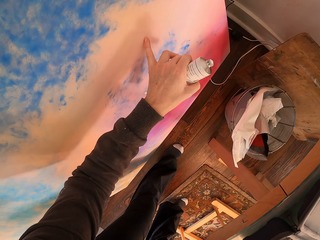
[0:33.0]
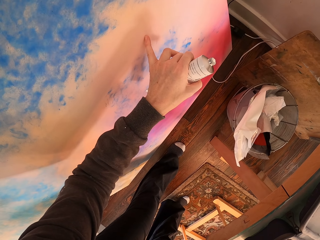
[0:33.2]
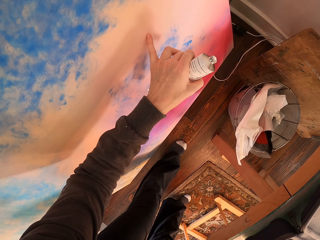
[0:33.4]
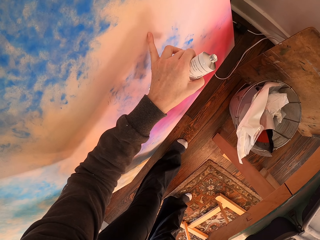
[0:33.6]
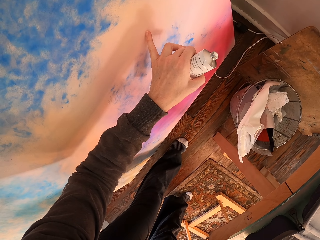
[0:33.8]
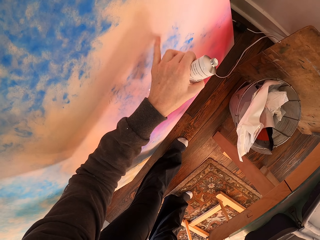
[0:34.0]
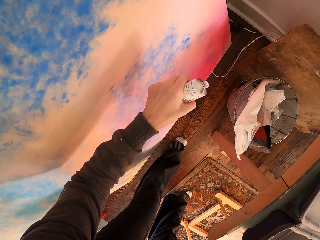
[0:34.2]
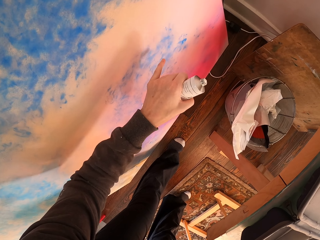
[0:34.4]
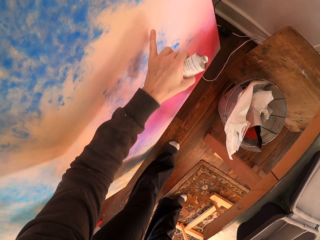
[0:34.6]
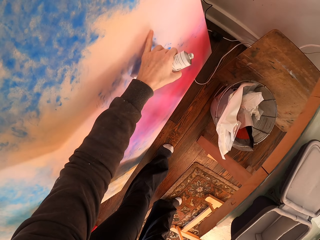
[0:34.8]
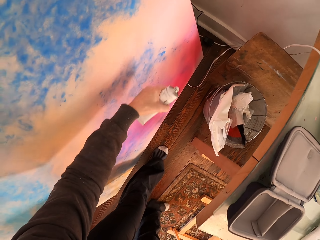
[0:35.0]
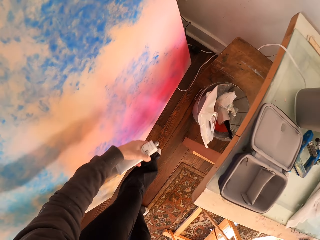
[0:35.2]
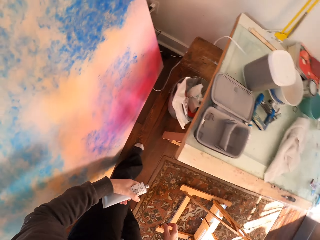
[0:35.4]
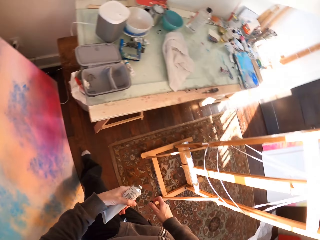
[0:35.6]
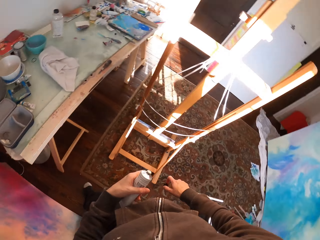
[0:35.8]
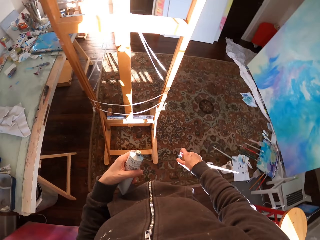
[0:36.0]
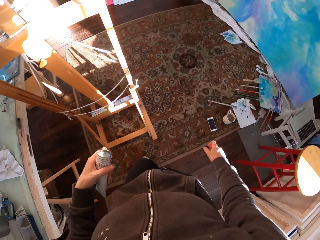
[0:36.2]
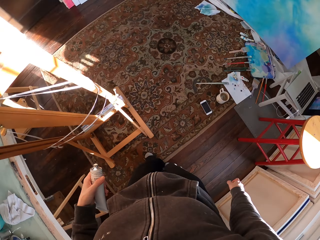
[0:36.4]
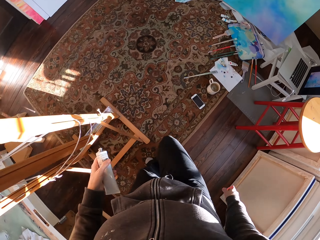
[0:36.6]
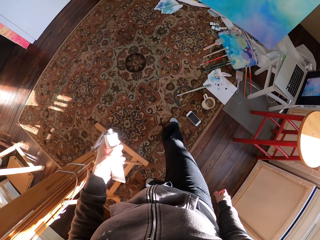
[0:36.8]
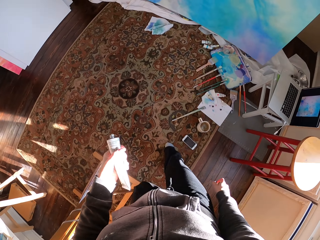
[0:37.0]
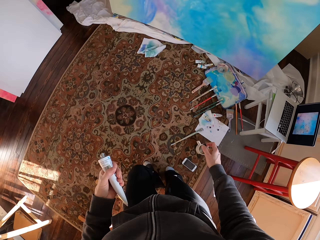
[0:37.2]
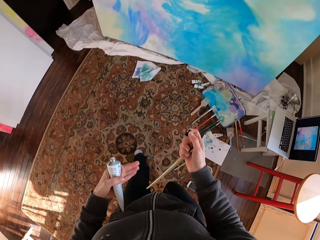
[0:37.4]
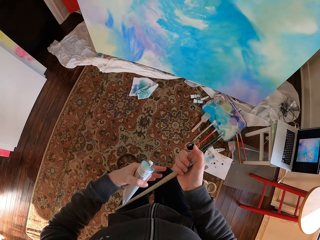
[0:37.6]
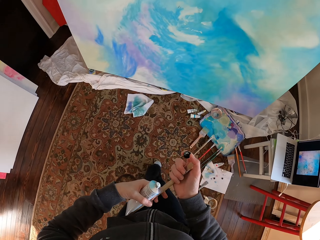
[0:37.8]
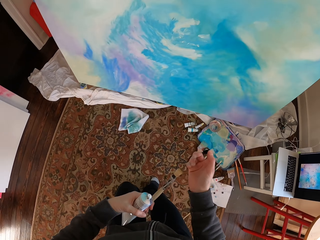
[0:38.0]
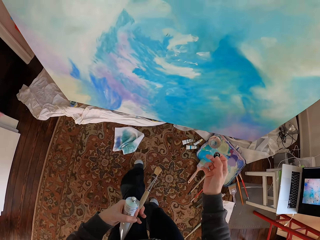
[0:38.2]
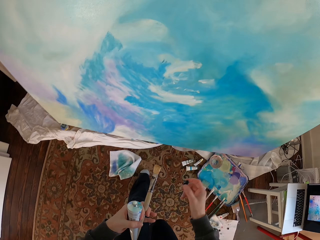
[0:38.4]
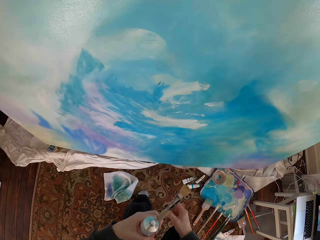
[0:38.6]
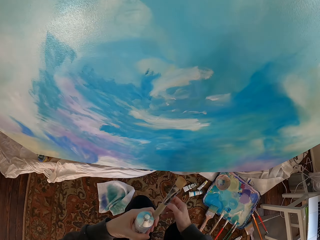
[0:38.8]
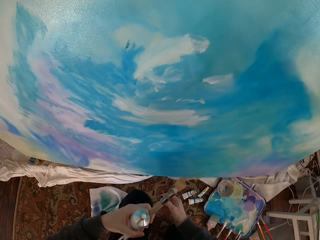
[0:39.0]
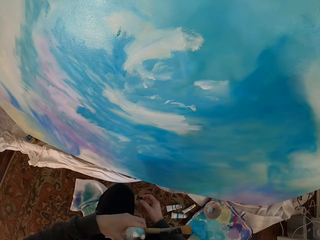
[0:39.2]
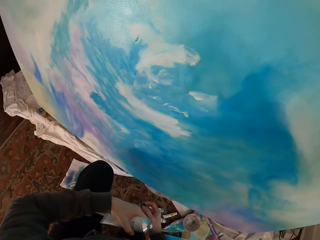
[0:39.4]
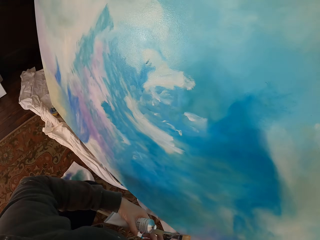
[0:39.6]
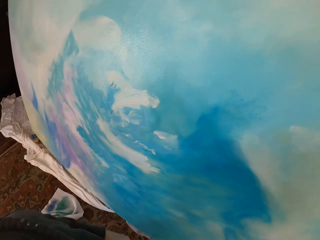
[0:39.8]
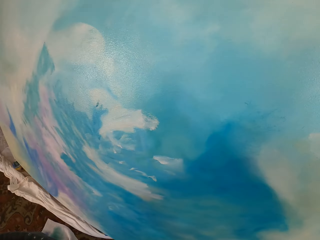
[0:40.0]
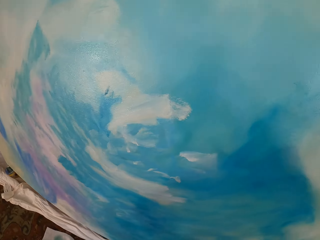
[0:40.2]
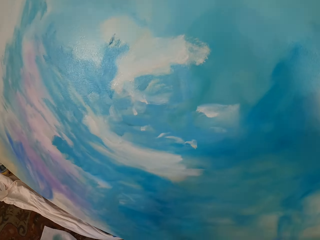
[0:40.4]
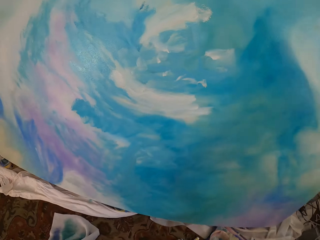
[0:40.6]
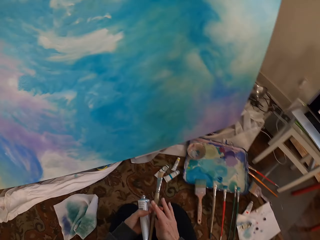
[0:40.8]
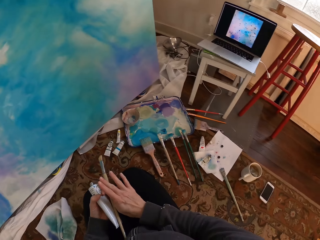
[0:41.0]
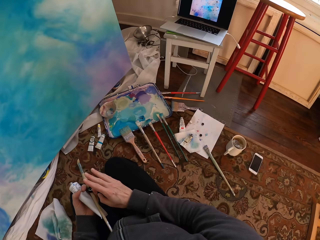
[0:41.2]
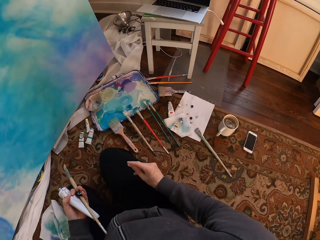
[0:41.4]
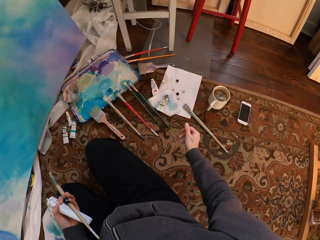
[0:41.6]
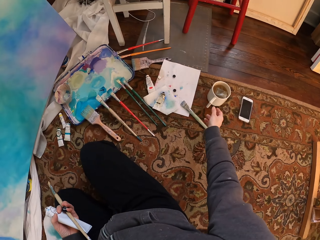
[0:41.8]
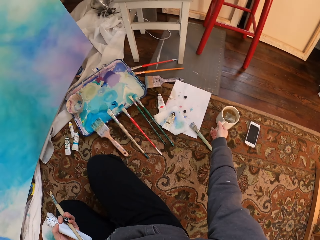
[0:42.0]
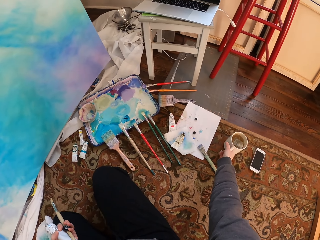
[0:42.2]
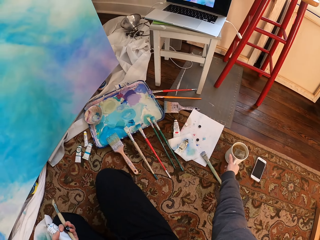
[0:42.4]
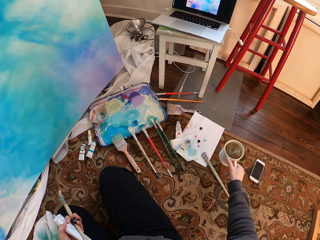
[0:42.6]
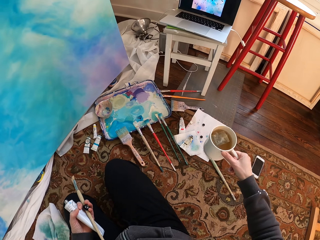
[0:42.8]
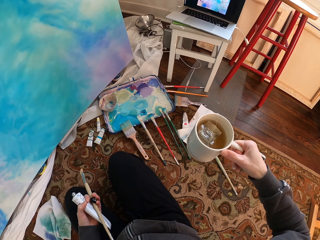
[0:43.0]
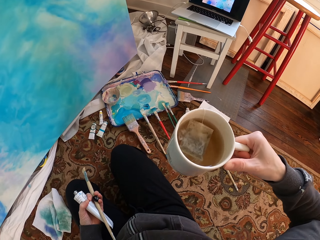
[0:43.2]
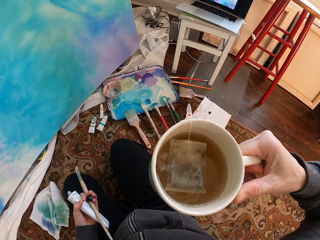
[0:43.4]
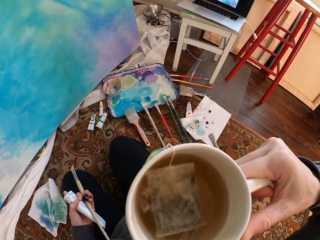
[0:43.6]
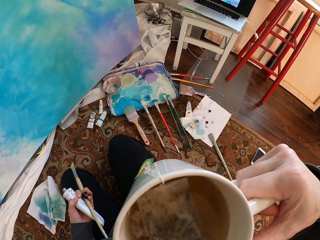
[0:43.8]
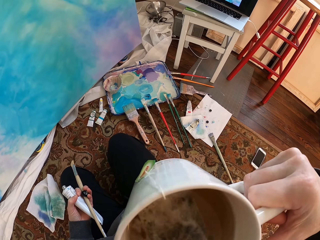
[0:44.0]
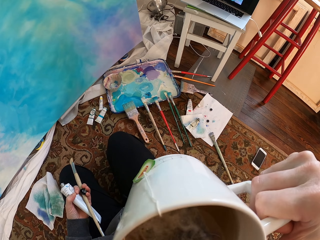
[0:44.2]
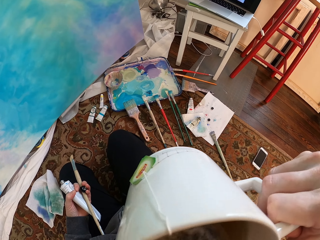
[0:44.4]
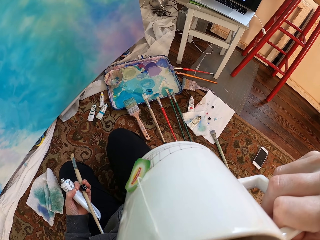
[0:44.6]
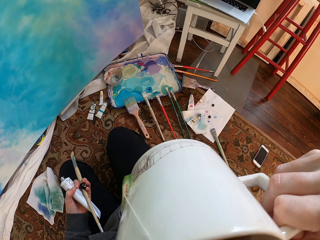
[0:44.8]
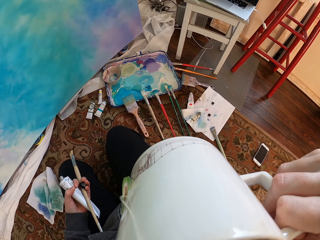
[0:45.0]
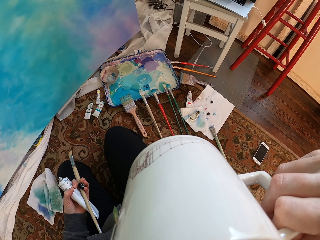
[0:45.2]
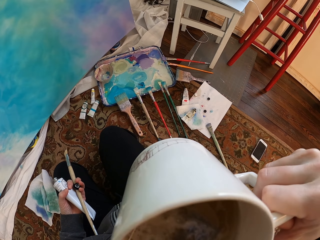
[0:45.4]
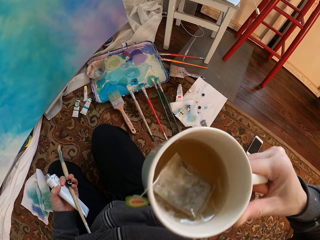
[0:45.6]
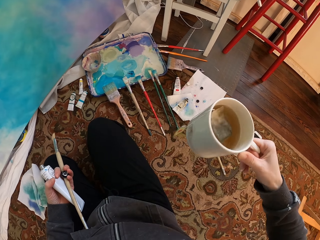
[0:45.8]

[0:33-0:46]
The camera wearer touches a painting with her finger. She walks in the room. She kneels down on the floor. She picks up a cup of tea on the floor. She takes a sip on the tea.

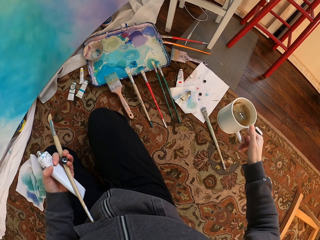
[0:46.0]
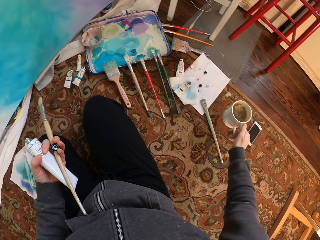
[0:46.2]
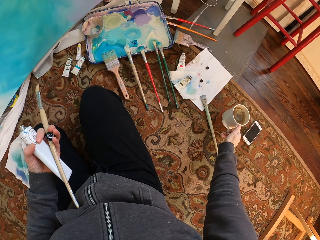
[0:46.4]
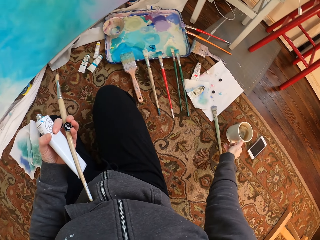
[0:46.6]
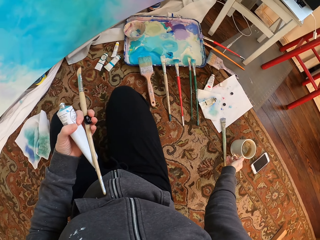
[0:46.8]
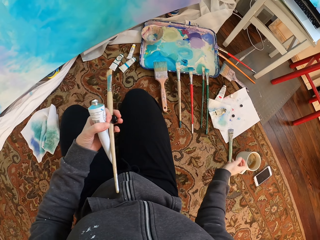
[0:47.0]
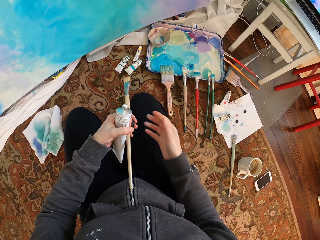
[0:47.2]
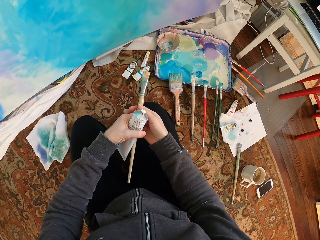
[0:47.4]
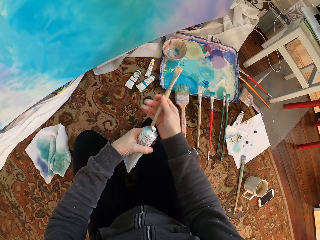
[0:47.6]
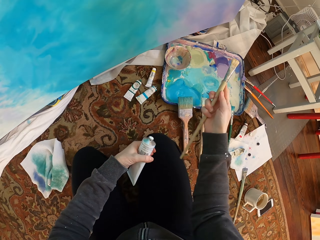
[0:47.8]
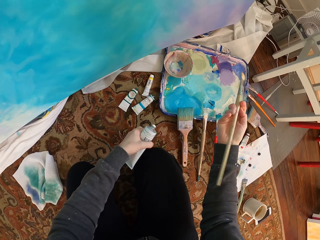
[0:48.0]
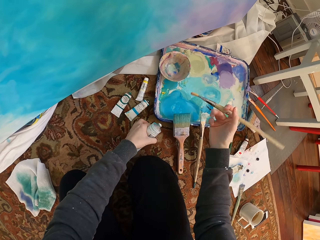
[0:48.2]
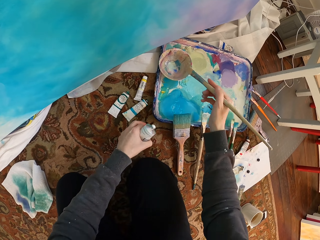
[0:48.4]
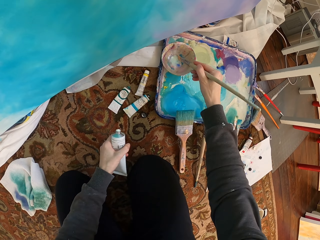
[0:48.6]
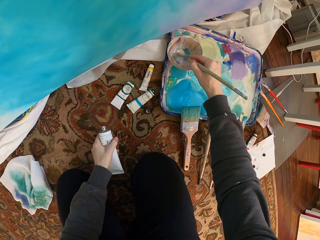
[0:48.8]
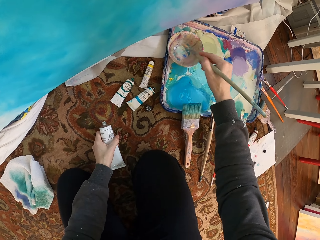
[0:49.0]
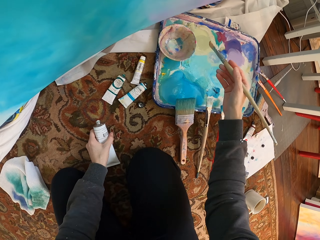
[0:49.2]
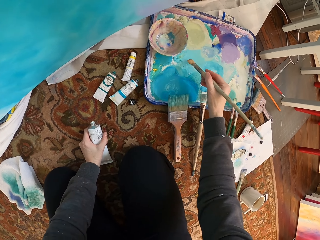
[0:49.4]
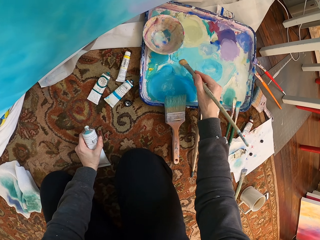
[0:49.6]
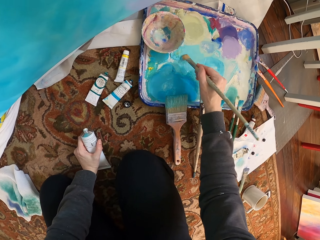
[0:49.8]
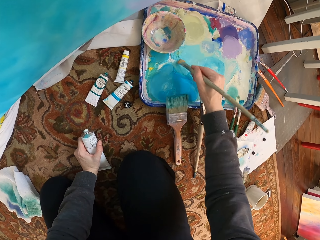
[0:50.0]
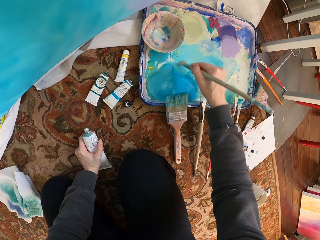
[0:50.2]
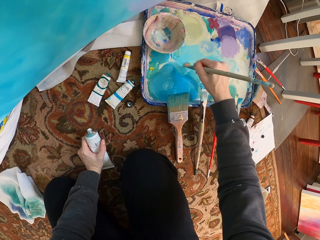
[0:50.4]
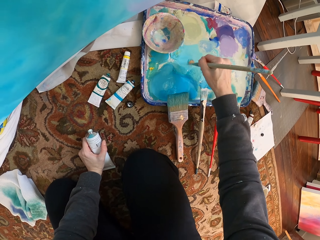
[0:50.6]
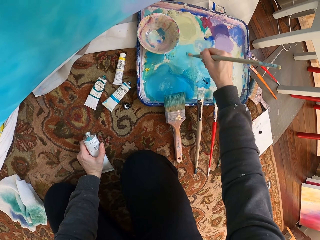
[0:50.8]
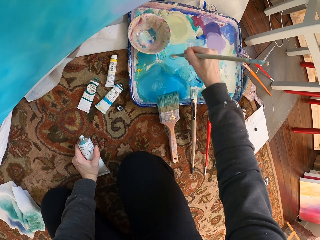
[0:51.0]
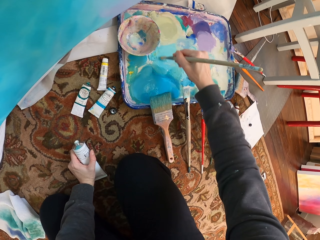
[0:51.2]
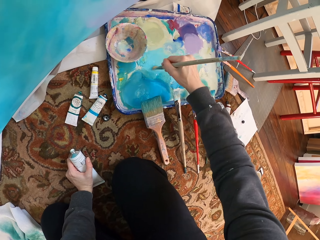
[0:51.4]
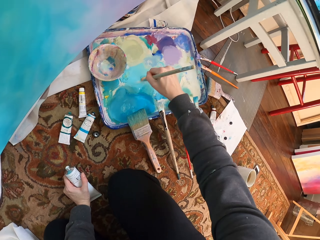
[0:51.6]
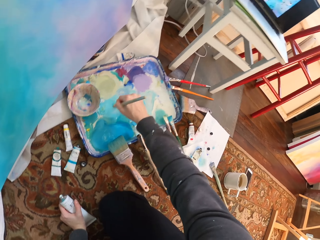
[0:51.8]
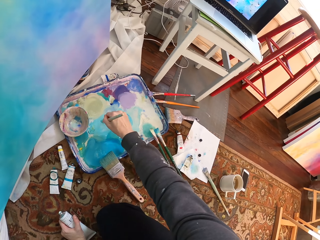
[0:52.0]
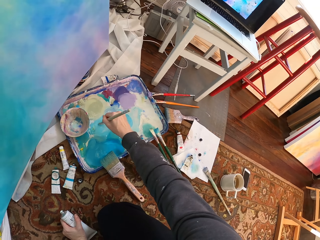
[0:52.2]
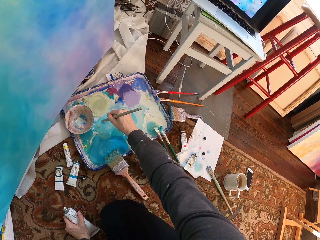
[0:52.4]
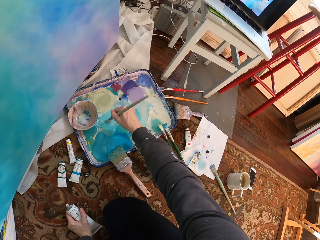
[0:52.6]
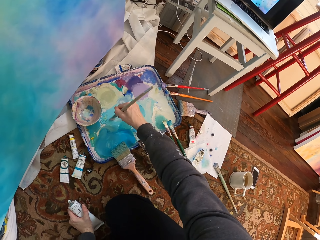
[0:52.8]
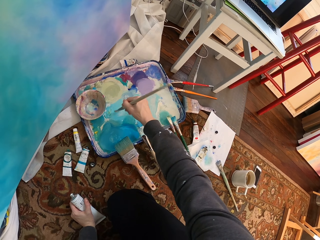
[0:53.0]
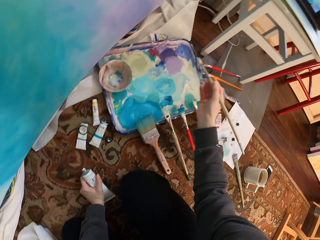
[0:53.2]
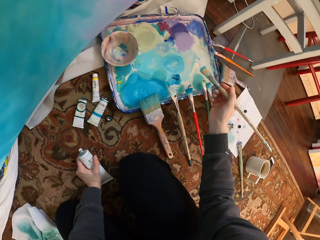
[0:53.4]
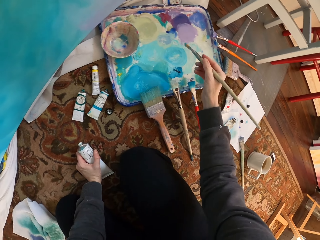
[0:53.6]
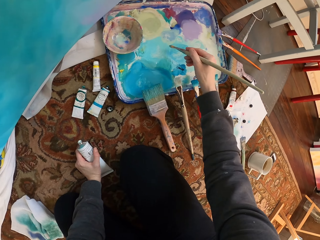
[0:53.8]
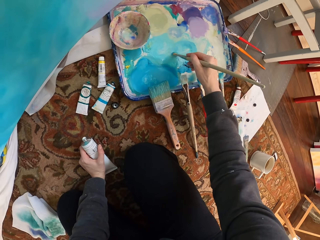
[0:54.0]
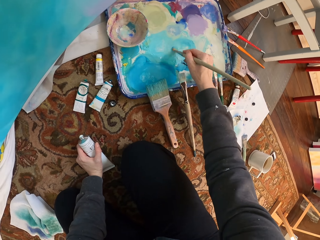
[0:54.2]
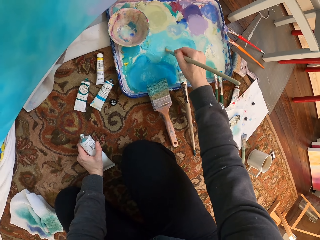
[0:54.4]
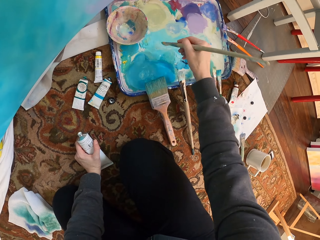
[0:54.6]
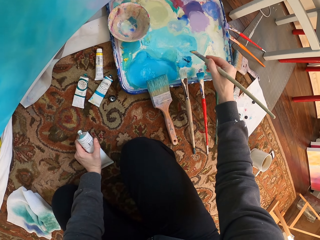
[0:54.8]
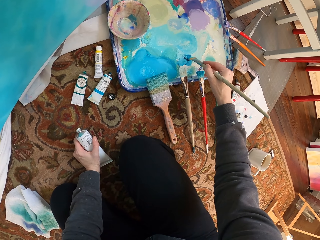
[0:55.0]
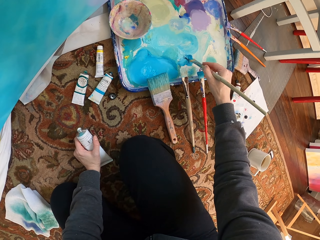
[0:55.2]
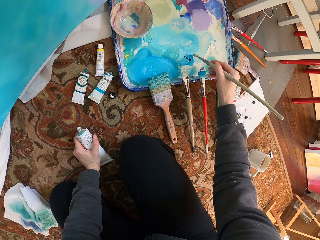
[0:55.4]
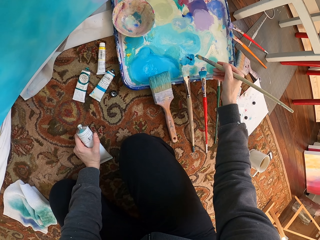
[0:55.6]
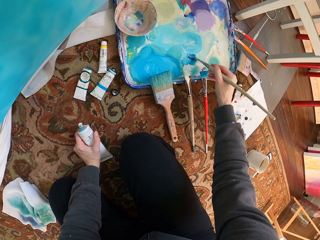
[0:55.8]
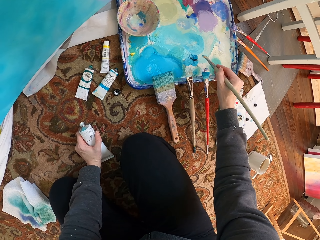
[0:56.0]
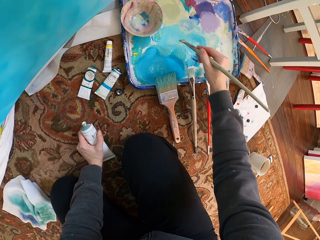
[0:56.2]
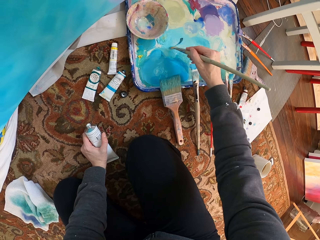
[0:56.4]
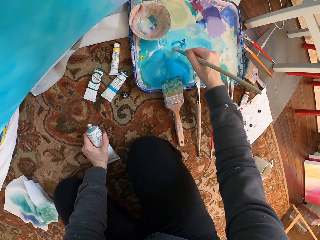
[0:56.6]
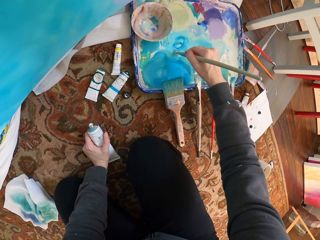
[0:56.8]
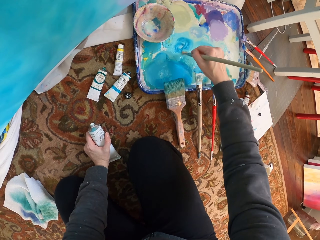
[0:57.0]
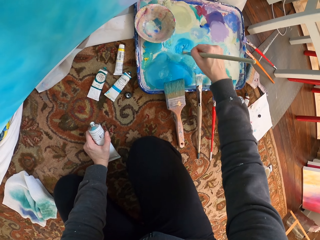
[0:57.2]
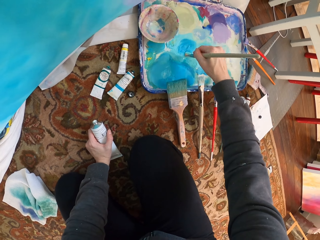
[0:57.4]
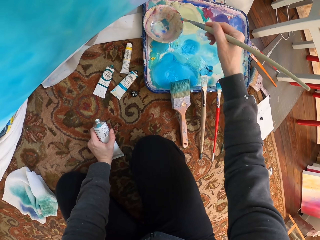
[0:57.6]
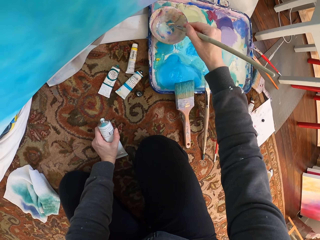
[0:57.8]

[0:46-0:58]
The camera wearer puts the cup on the floor. They mix paint on the paint tray and dip a brush in the paint.
